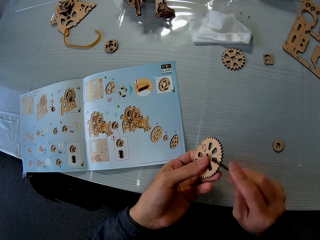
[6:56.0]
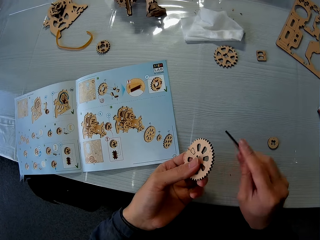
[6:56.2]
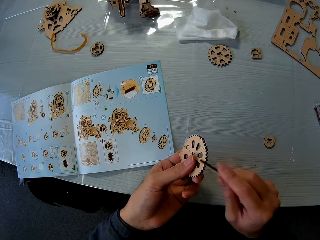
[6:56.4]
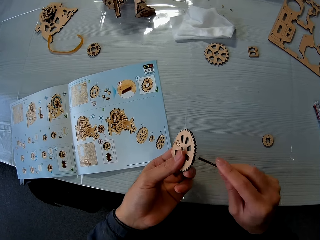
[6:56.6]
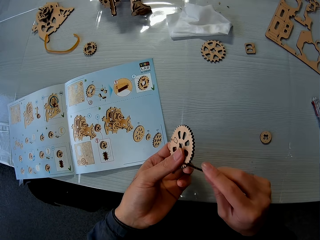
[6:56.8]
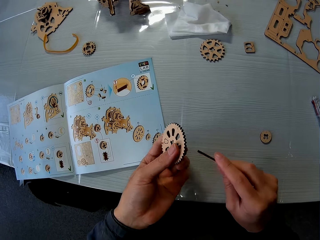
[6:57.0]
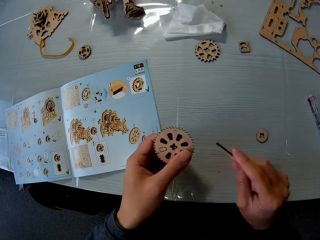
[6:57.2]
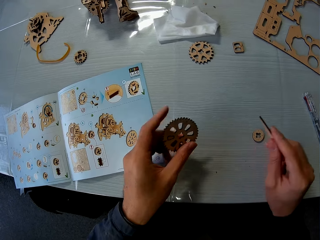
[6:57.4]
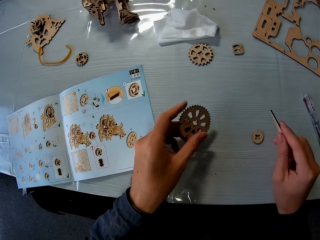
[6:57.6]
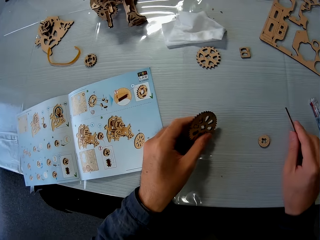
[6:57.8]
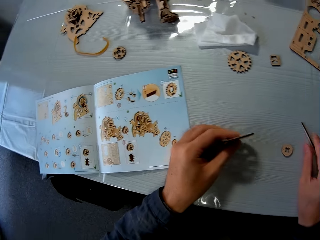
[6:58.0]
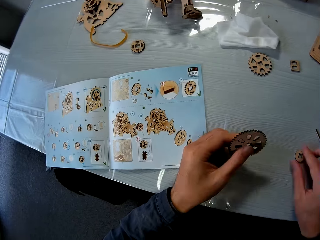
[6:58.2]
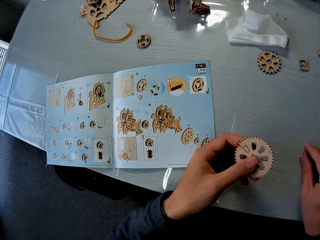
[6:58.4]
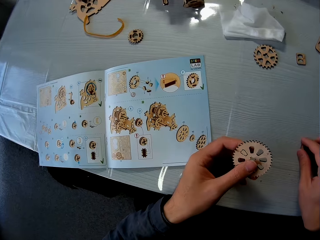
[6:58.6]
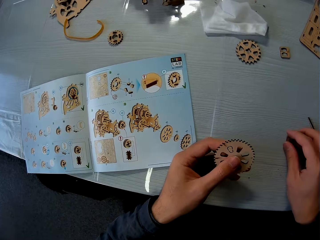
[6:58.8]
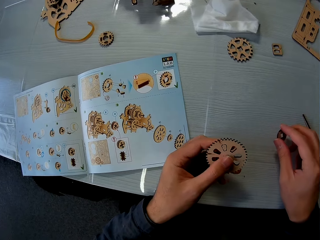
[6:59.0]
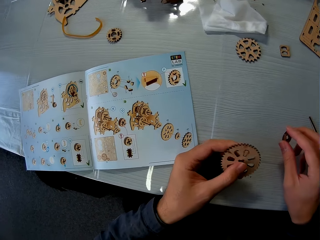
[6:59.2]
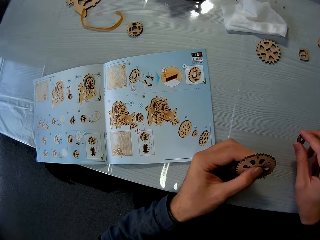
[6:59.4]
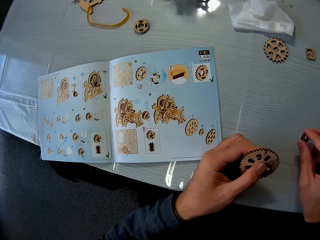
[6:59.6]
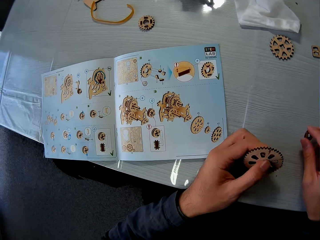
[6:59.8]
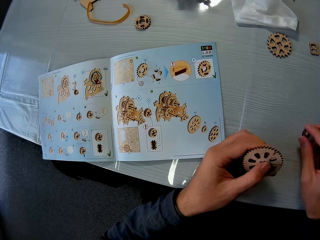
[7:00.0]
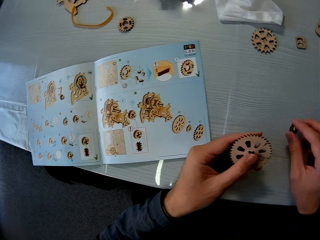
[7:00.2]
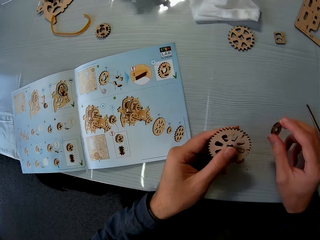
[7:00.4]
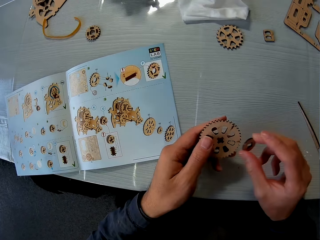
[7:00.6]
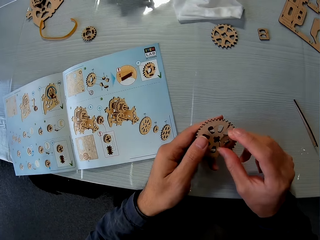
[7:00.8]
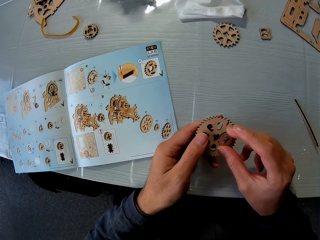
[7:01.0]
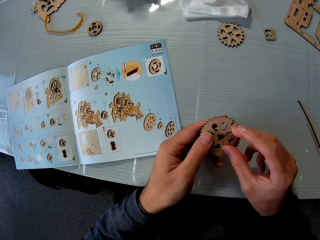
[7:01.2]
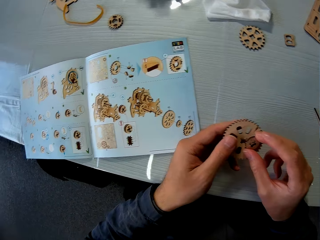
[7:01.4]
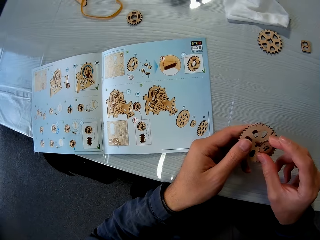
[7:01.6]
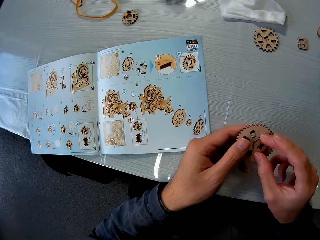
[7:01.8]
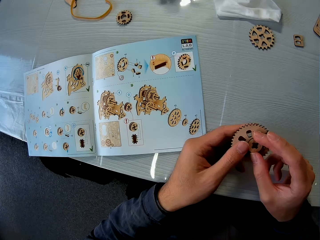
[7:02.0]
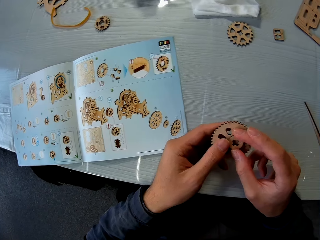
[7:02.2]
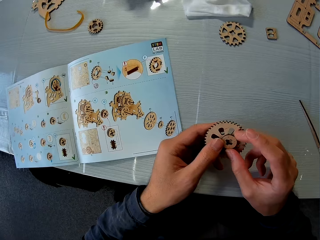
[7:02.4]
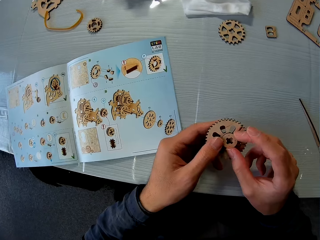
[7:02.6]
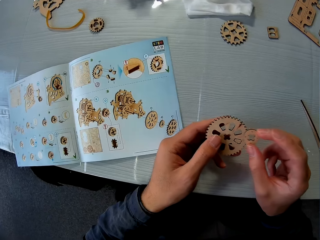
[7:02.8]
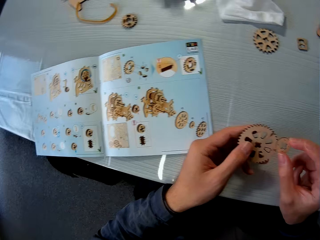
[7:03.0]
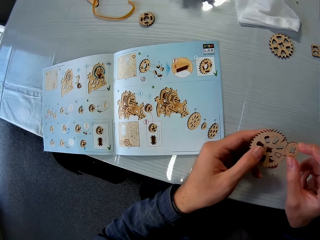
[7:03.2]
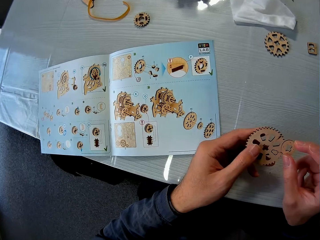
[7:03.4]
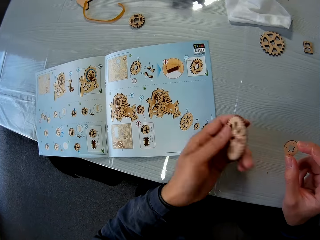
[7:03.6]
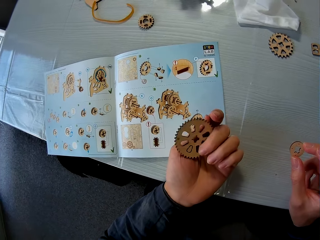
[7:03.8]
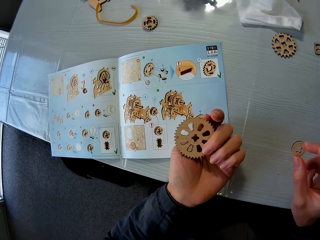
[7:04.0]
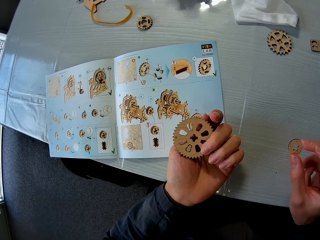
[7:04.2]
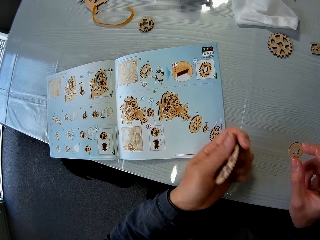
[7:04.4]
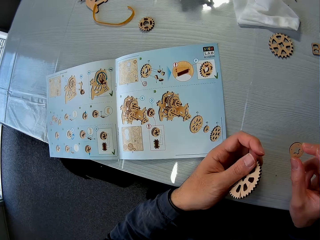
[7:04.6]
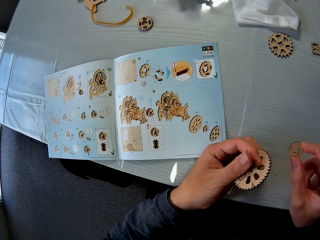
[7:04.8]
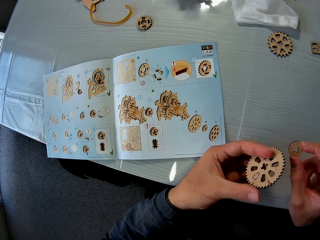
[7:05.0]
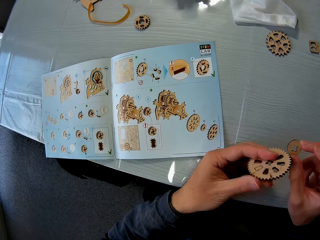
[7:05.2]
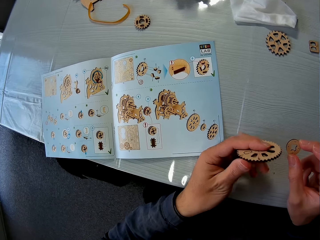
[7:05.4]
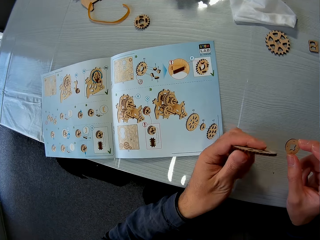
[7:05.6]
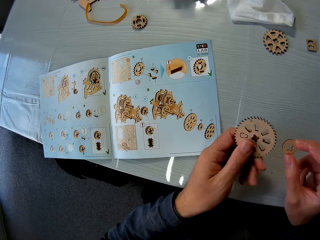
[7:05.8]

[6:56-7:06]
The camera wearer drops the wood file on the table. They pick a wood piece on the table. They hold the wood piece.

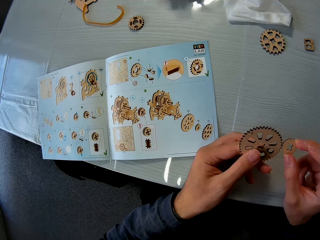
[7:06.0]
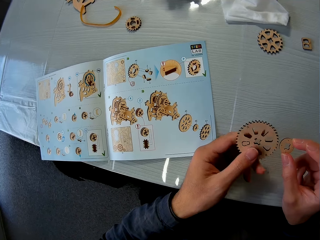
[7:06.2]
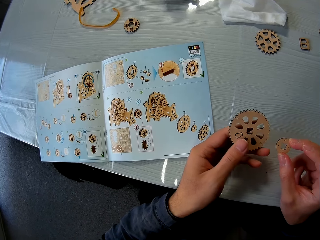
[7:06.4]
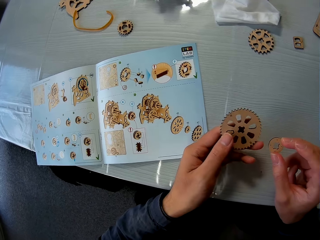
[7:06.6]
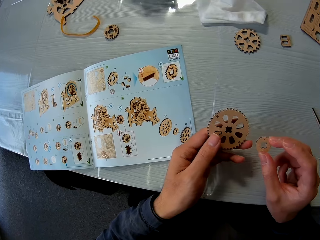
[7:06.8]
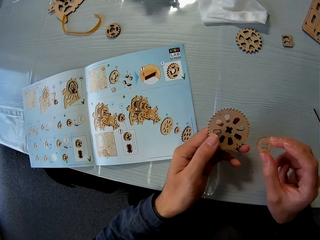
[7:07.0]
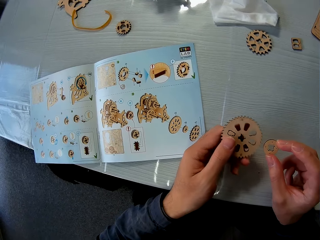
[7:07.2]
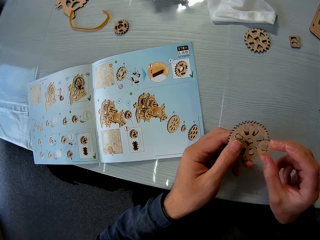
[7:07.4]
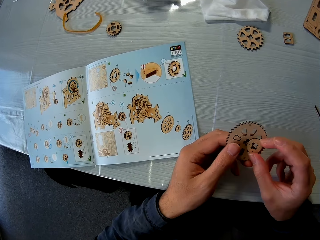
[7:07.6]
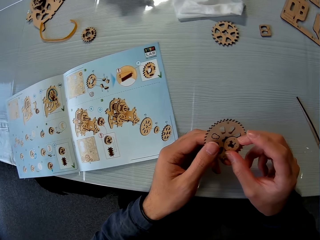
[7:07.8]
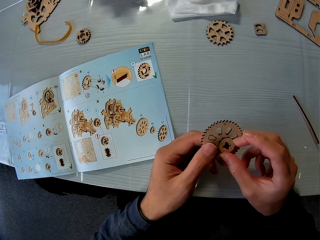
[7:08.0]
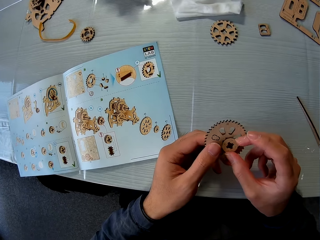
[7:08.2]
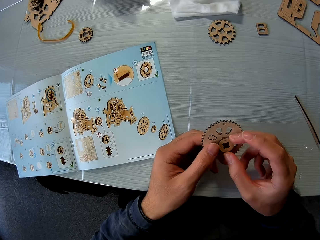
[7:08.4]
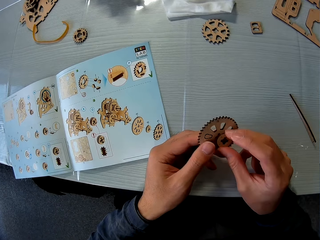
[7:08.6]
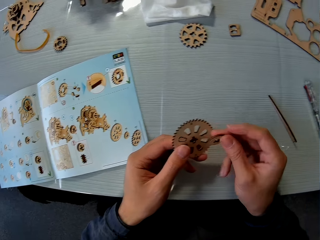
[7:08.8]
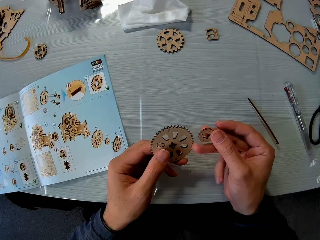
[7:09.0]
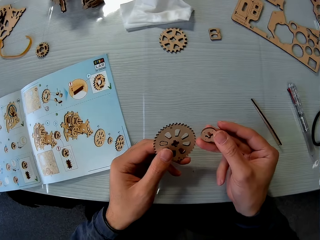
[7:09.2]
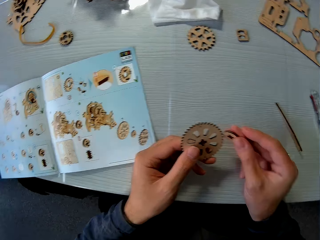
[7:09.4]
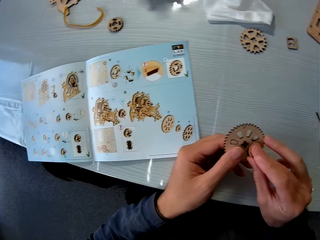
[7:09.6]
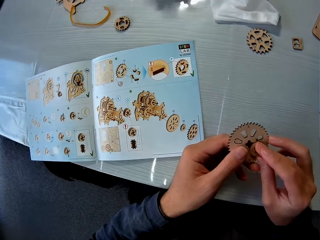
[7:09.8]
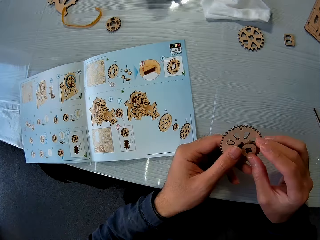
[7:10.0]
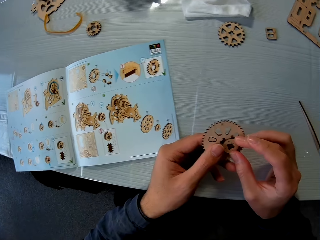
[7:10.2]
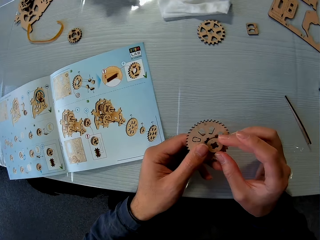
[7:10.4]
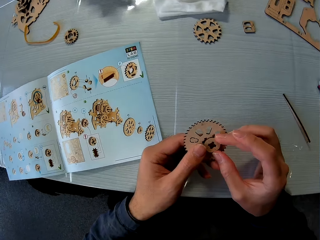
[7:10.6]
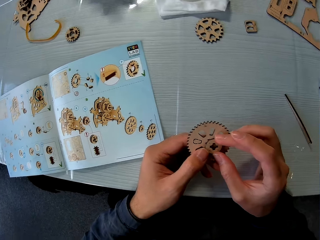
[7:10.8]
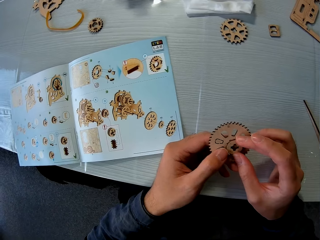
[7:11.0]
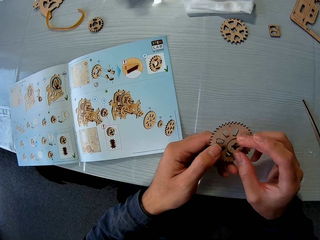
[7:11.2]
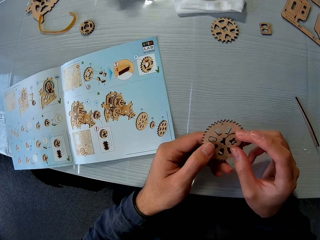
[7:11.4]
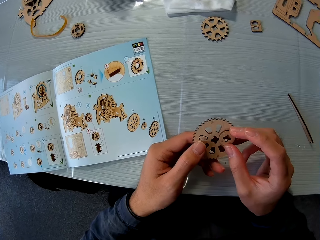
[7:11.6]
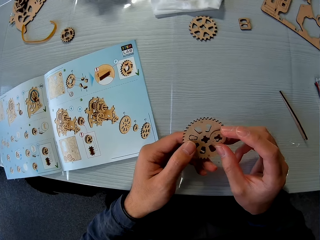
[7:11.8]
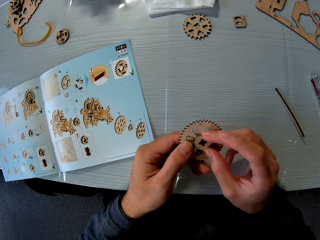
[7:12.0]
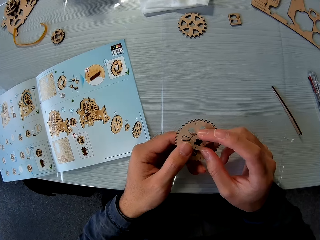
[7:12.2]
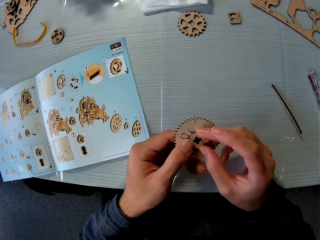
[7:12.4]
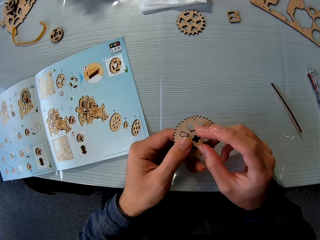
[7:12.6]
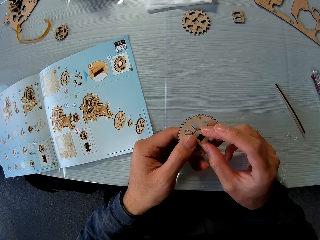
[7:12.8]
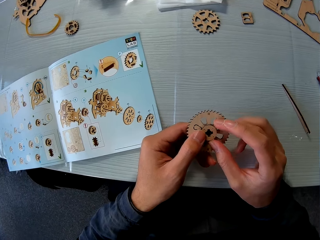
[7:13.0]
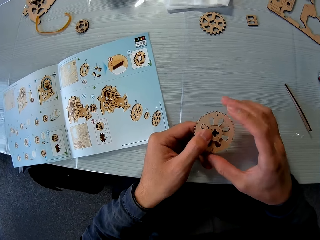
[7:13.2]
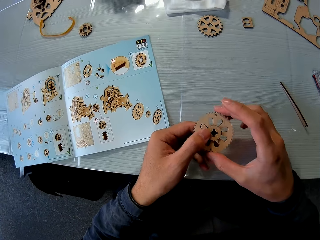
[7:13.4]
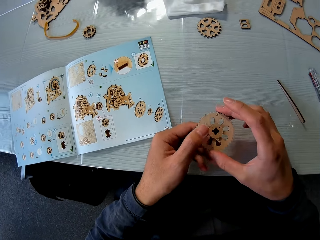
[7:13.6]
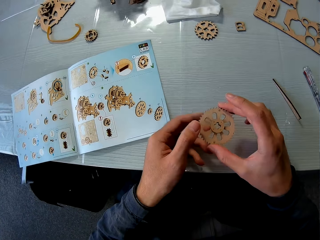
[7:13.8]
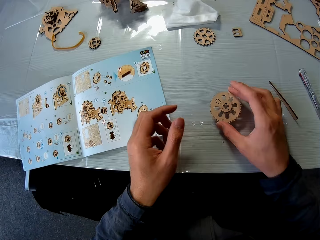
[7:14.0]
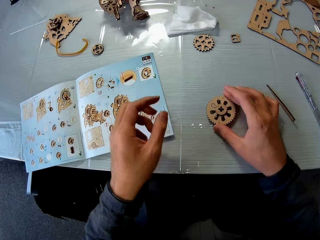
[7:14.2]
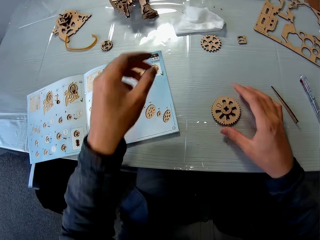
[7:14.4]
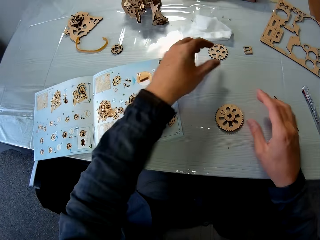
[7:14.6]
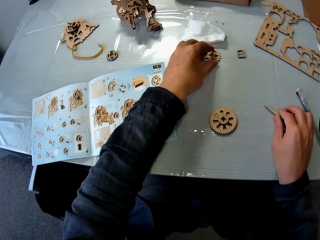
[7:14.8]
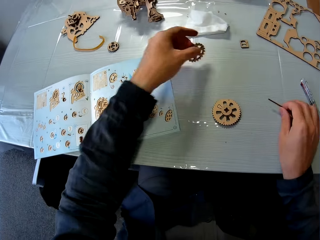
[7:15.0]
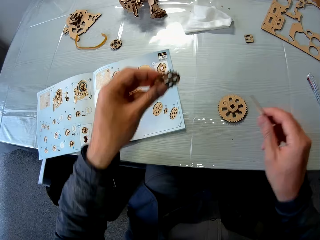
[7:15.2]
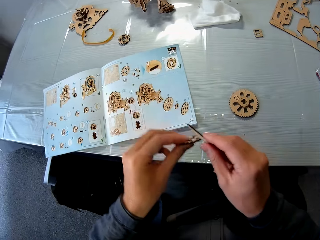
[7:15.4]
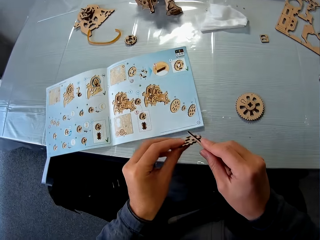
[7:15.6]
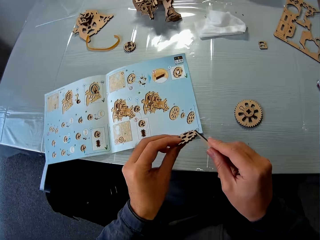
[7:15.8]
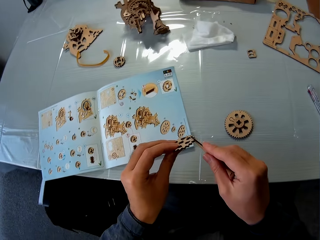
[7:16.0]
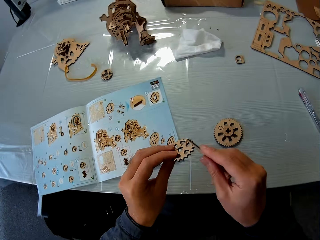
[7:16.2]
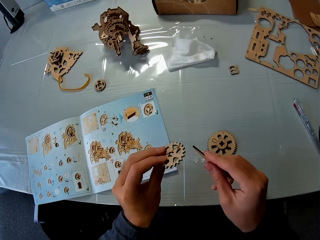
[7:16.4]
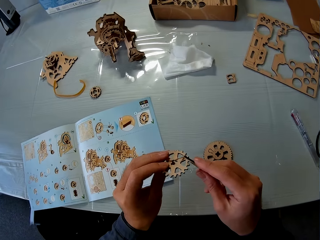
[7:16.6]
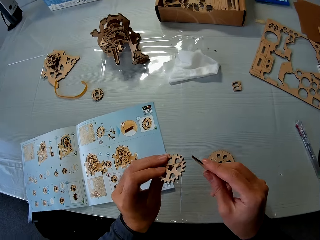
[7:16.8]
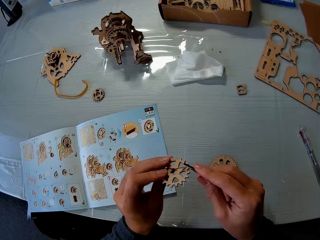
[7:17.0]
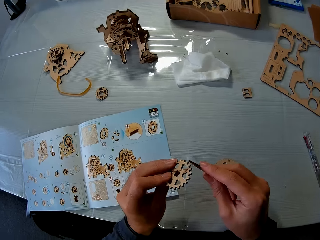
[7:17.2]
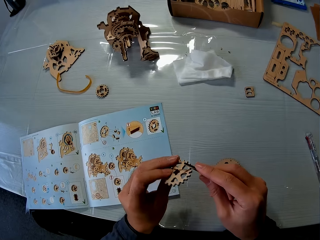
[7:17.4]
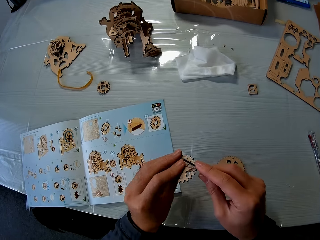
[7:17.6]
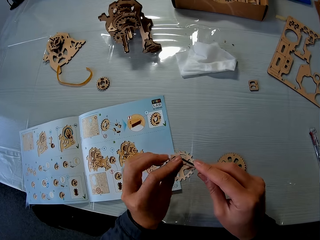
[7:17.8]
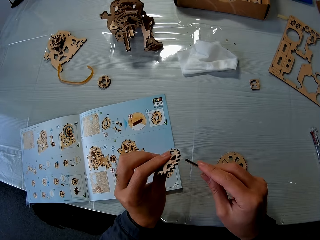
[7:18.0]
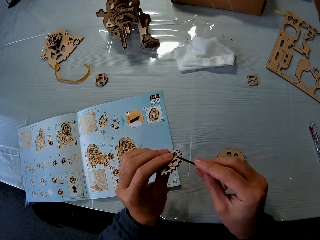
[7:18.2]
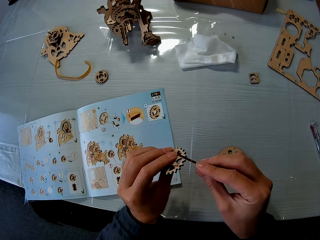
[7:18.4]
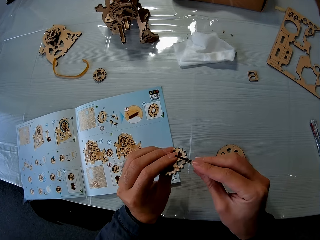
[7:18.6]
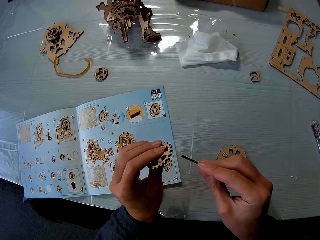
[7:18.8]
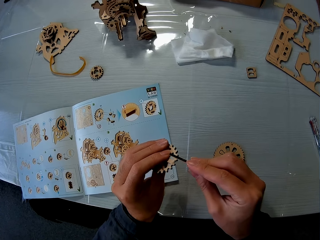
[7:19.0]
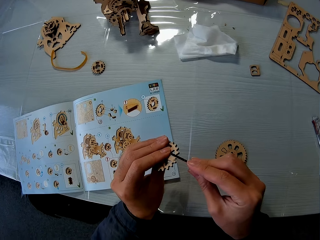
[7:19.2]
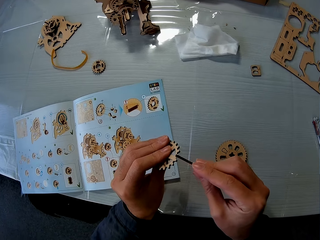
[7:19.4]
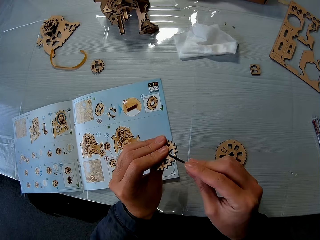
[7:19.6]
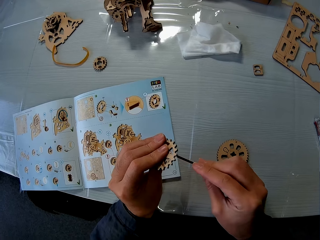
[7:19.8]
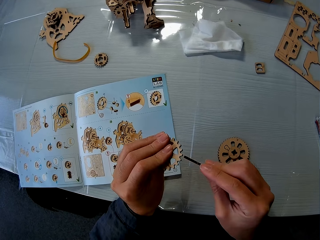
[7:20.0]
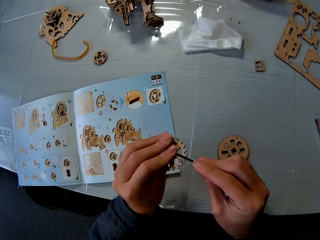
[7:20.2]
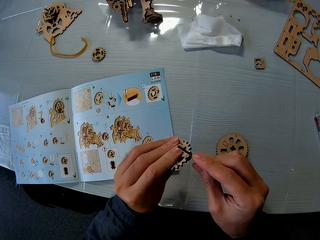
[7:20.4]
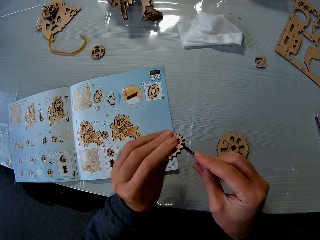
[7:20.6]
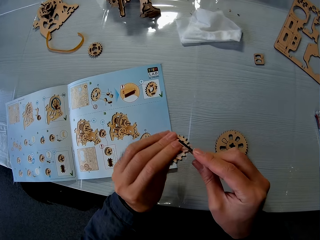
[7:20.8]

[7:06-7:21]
The camera wearer fixes the wood piece. He places the wood piece on the wood piece in his left hand. He drops the wood piece on the table. He picks the wood file on the table and picks another wood piece on the table. He files the wood piece in his hand.
